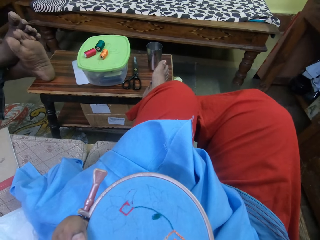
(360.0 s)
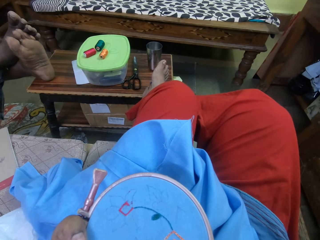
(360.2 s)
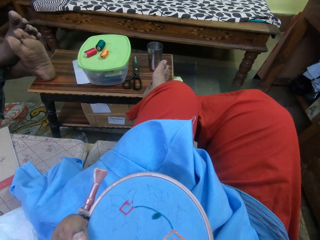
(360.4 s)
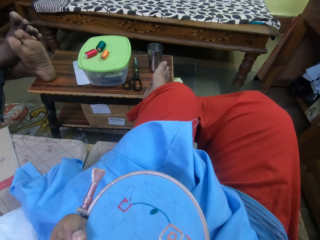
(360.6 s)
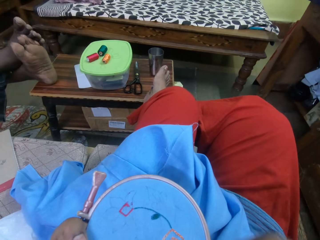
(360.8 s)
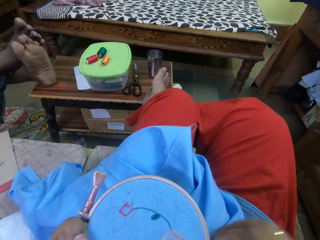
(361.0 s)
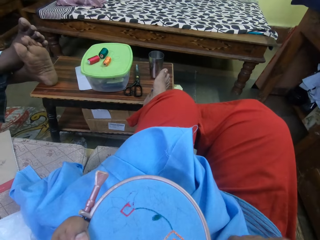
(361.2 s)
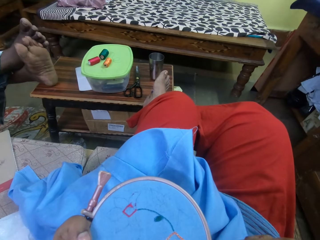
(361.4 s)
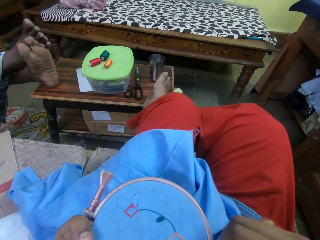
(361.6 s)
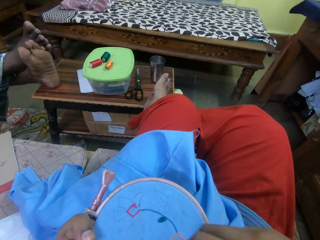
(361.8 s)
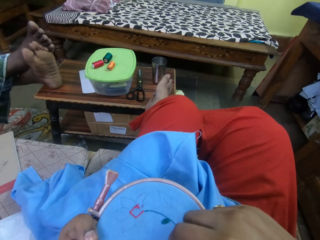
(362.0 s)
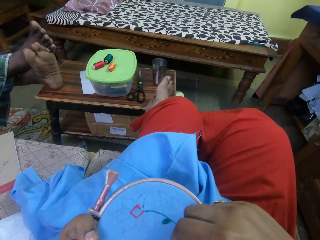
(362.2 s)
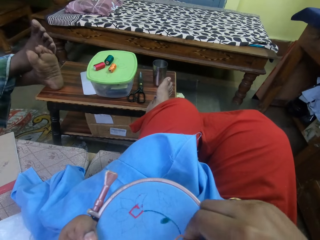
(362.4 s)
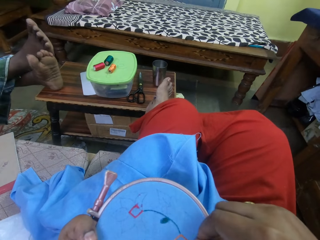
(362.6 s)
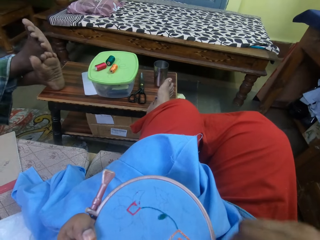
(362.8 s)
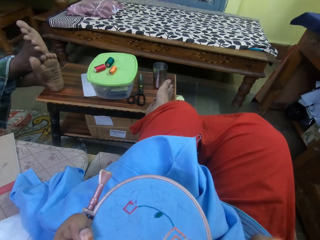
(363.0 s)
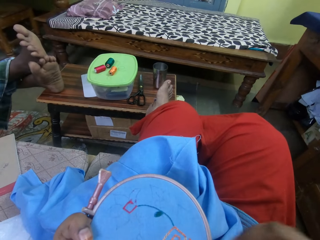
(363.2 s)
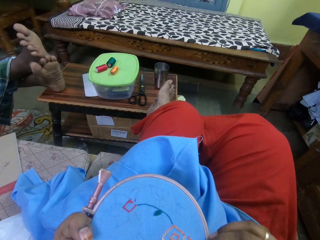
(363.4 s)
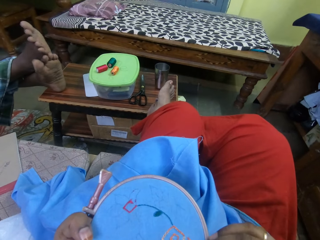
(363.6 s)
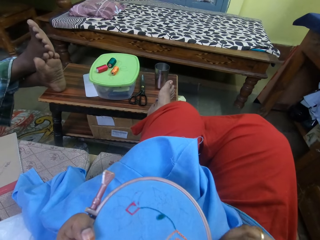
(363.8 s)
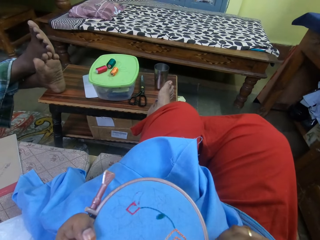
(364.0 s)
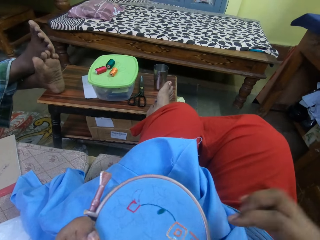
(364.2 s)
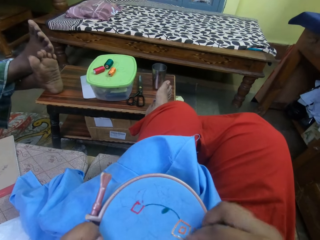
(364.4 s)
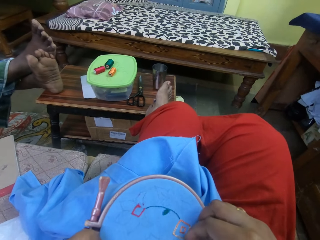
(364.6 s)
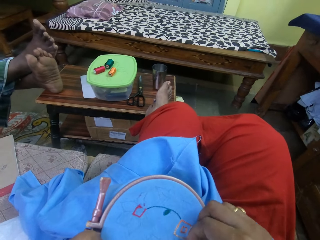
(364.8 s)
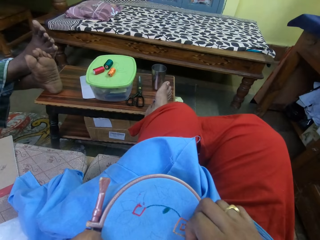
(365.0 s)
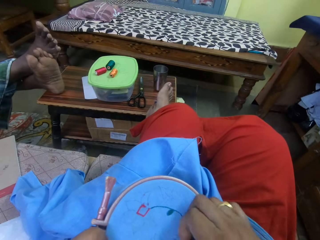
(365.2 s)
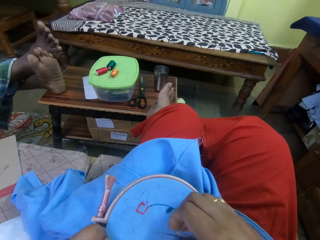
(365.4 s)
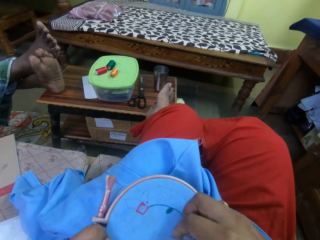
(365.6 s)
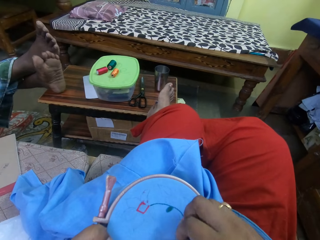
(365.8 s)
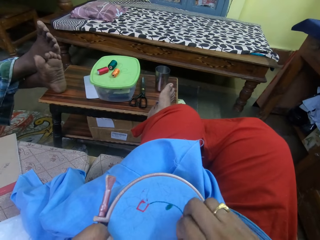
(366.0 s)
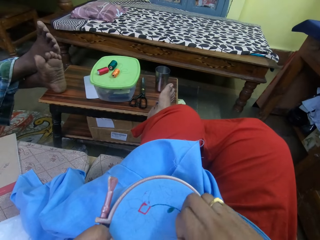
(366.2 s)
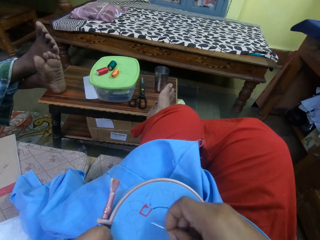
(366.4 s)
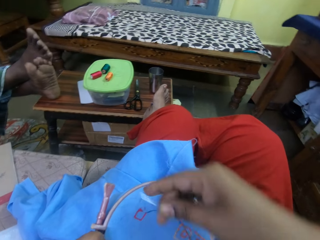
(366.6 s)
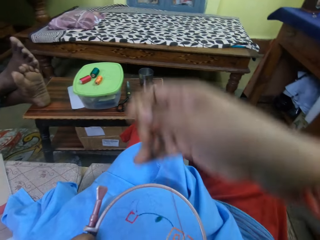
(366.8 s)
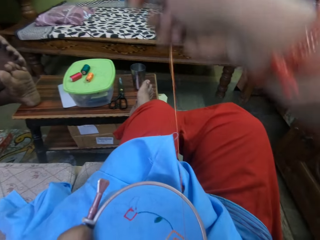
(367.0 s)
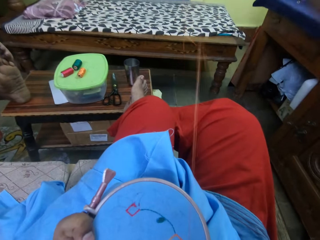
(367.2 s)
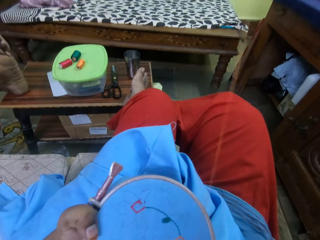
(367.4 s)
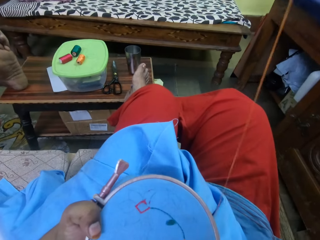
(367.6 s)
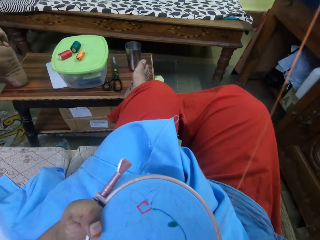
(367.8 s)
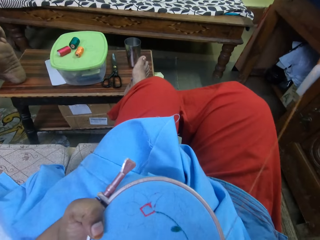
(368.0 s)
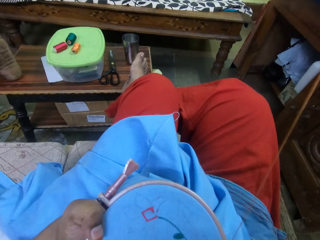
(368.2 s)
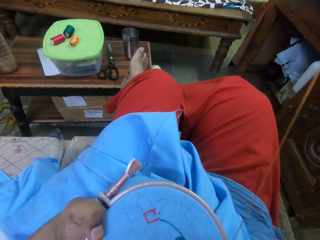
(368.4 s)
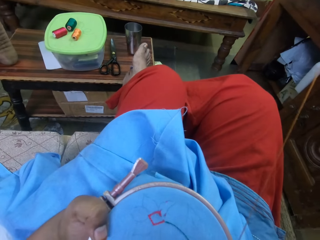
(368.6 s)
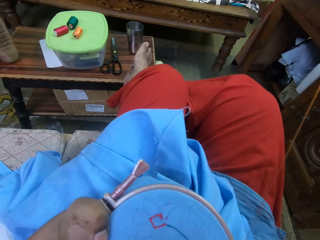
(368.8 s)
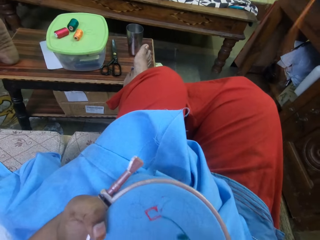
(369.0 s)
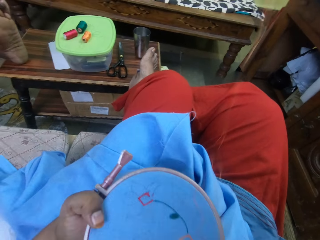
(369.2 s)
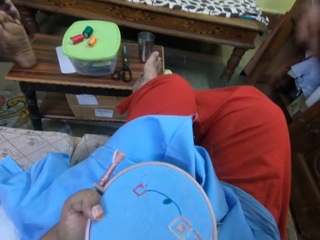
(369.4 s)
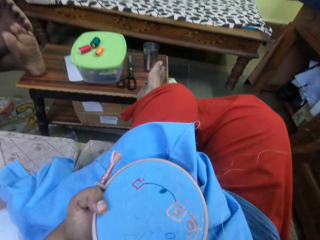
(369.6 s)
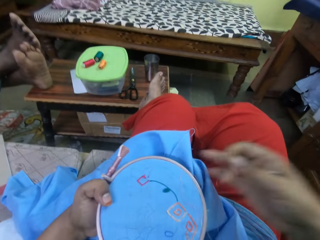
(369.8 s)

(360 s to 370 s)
The camera wearer pulls the thread.

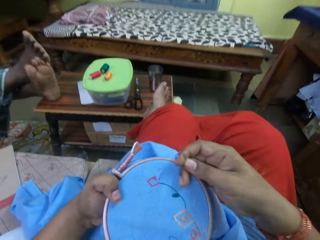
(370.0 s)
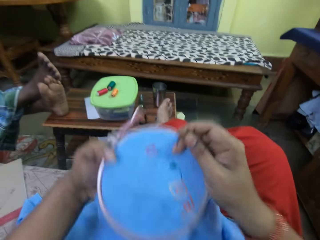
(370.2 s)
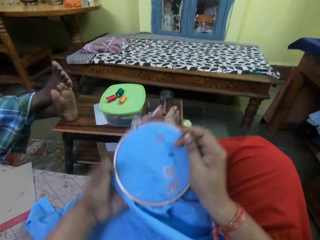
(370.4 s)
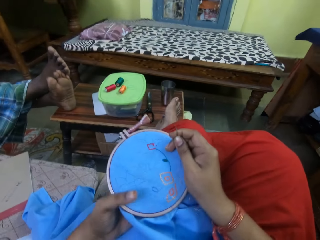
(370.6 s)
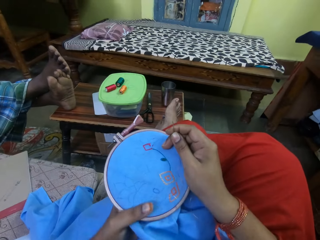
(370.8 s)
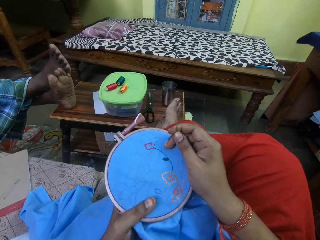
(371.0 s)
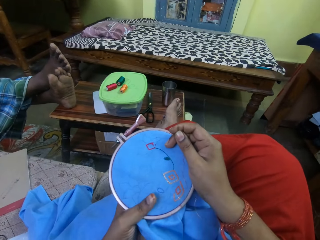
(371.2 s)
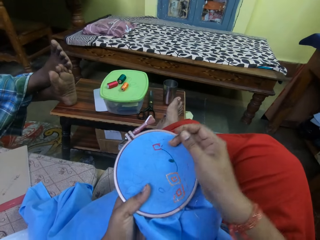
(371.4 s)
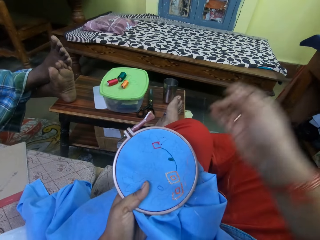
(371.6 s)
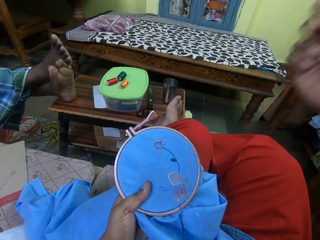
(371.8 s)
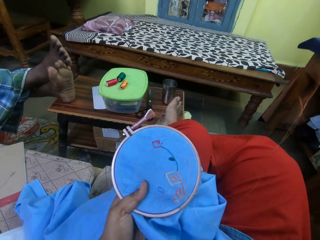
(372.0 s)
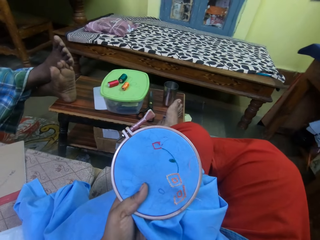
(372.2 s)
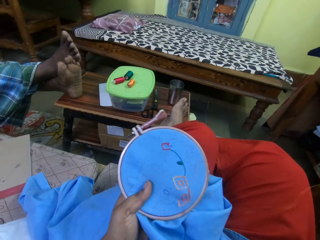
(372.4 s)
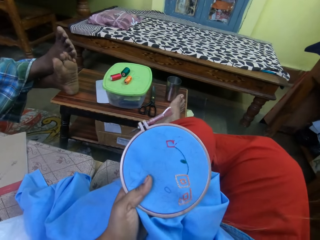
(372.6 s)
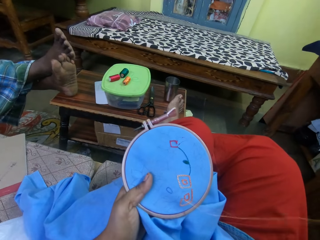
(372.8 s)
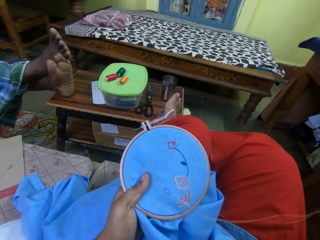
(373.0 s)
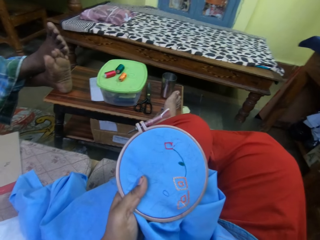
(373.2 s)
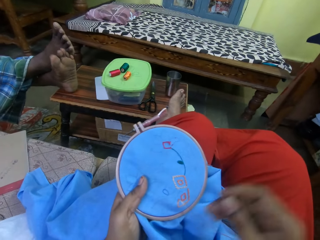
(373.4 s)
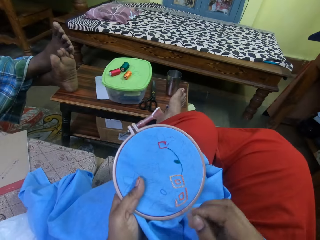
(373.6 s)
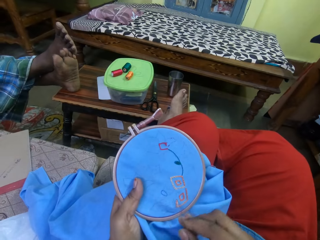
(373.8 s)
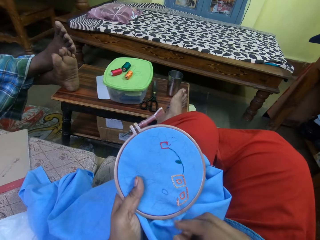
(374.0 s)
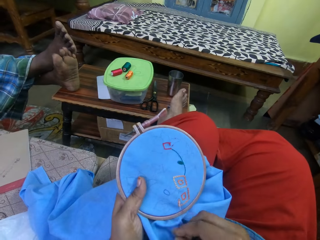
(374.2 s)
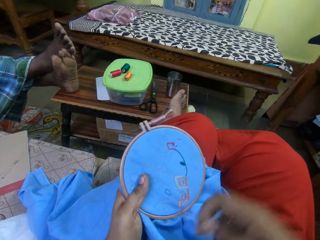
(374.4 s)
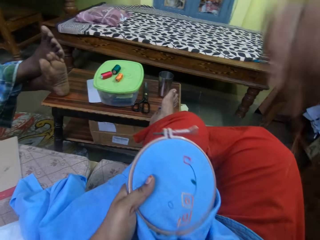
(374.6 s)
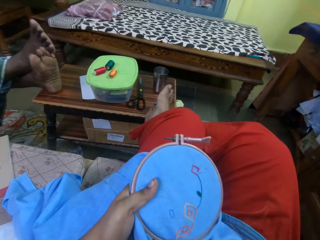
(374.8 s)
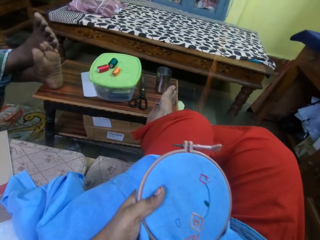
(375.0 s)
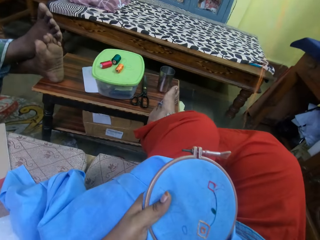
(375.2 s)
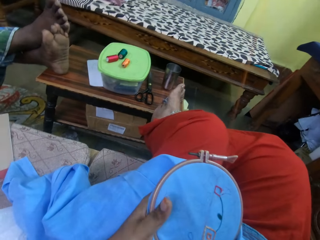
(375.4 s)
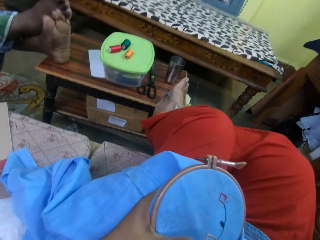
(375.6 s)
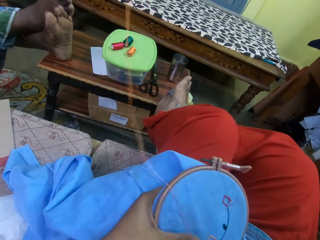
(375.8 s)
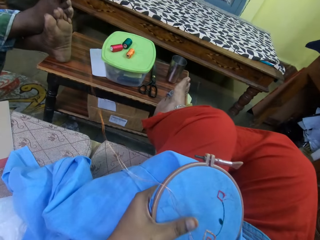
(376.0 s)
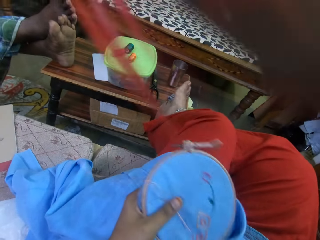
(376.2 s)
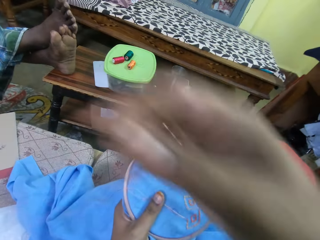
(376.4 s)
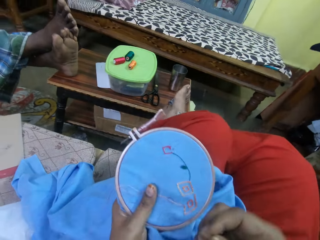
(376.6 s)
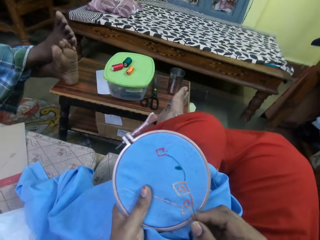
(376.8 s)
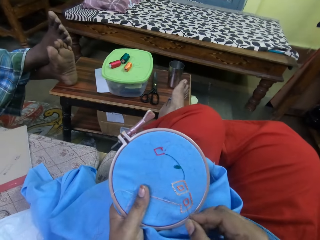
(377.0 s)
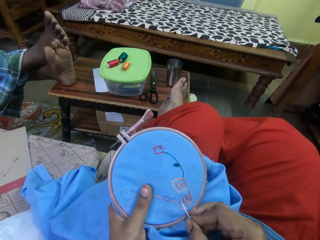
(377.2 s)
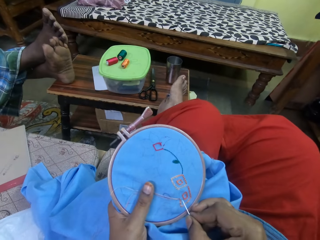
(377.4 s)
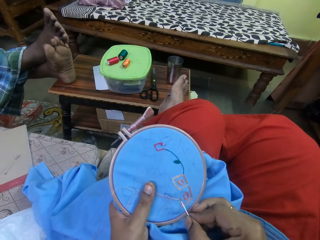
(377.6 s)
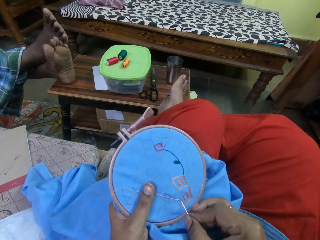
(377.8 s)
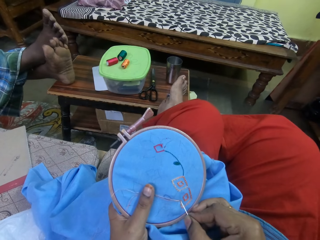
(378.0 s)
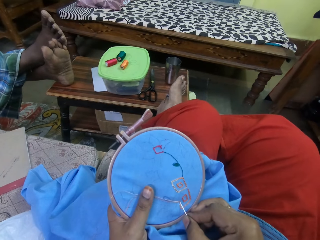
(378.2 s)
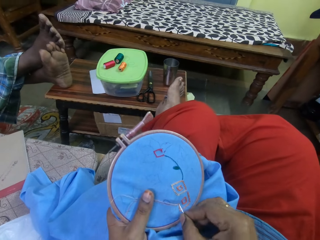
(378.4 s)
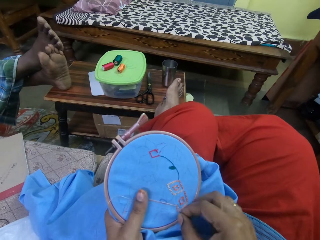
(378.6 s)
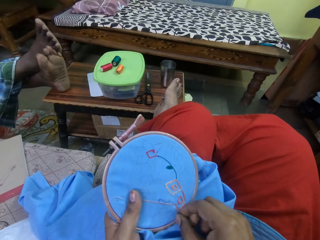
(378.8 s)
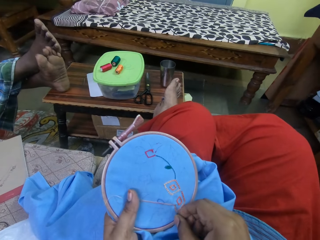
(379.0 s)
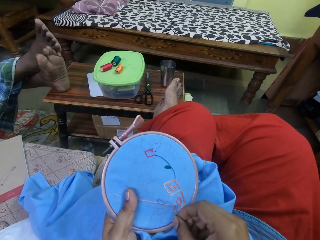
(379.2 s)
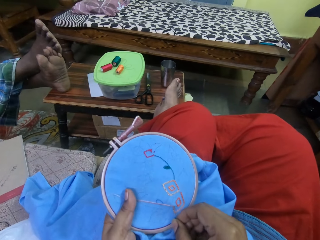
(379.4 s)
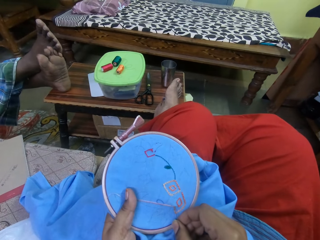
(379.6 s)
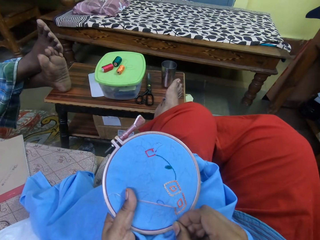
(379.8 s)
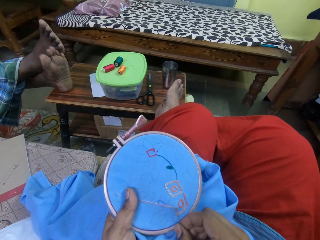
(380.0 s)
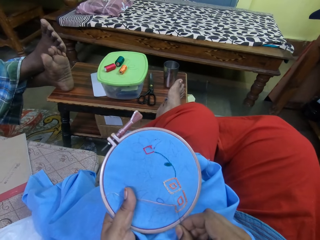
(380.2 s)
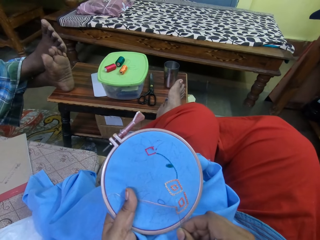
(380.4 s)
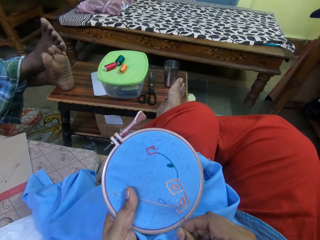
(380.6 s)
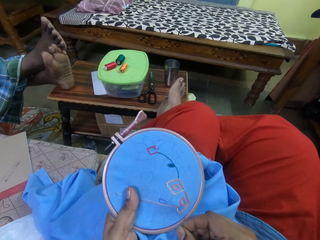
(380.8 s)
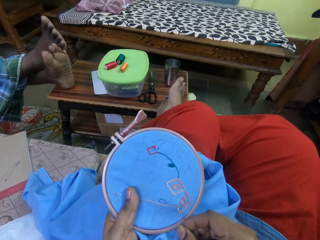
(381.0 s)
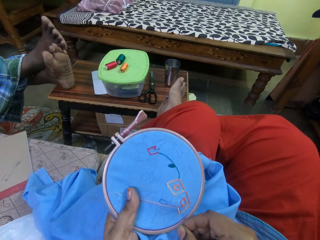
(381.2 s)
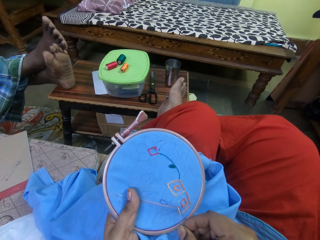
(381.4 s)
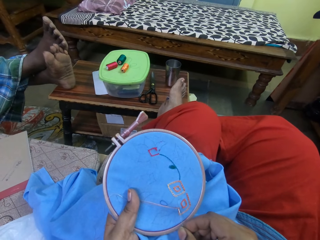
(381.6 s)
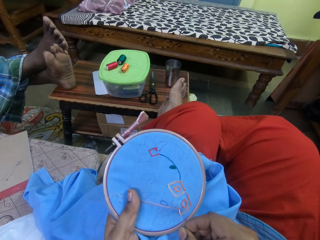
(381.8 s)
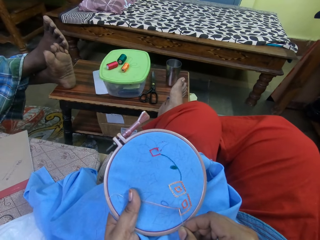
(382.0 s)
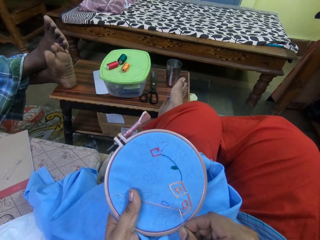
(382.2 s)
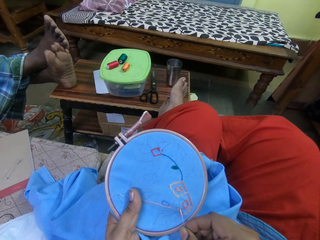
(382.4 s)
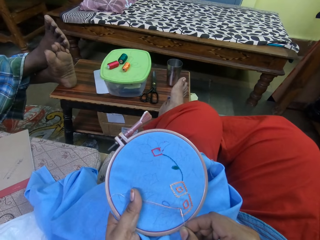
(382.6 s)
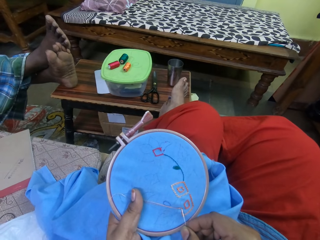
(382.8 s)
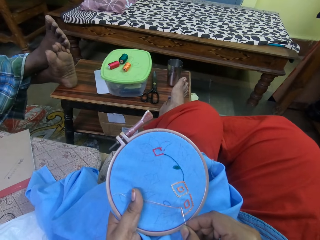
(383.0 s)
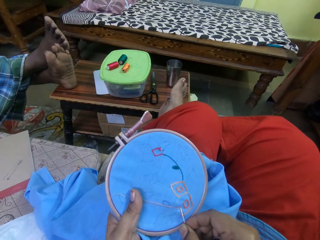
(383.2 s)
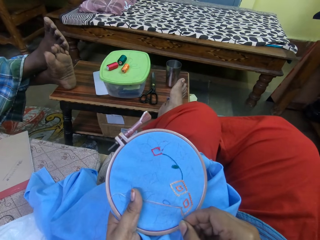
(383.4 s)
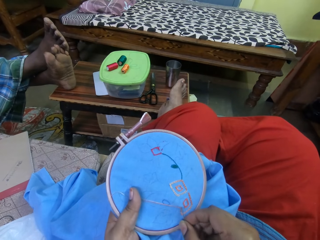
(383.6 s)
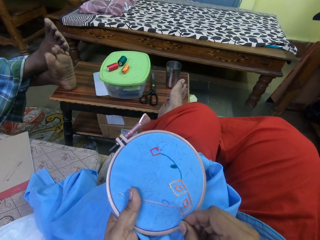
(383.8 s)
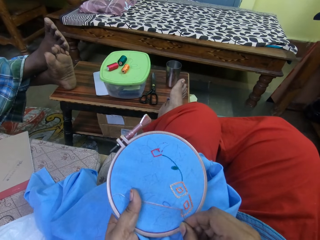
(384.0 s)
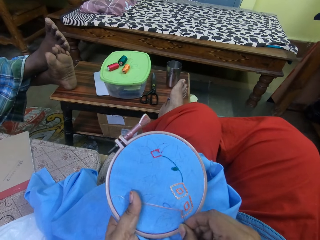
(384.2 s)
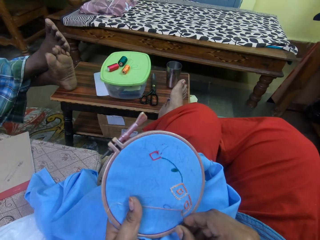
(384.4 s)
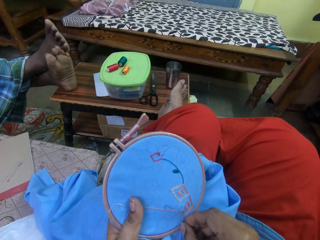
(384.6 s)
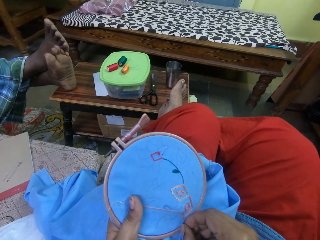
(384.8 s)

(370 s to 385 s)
The camera wearer moves the garment in his hand. He pulls the thread and sews the garment.
